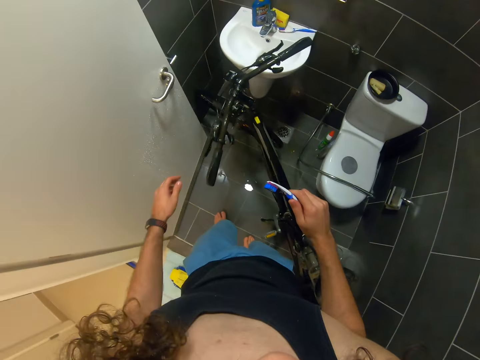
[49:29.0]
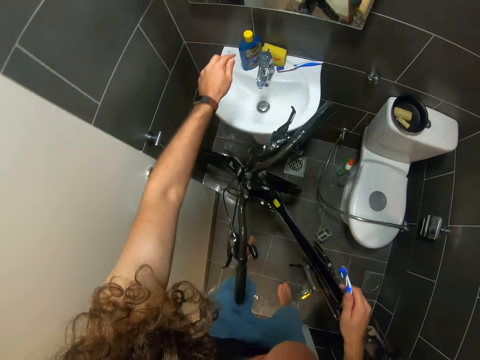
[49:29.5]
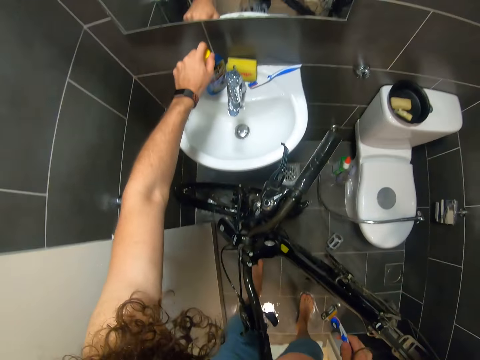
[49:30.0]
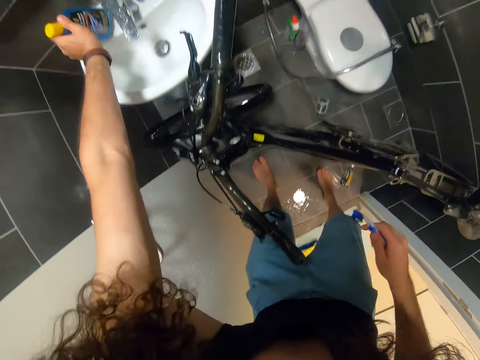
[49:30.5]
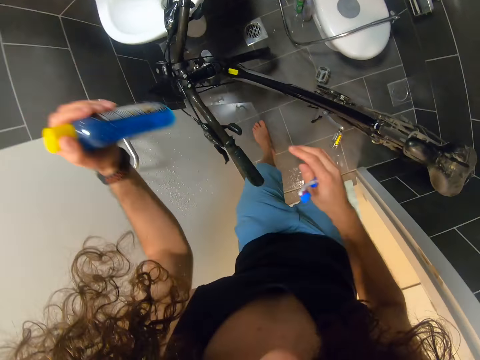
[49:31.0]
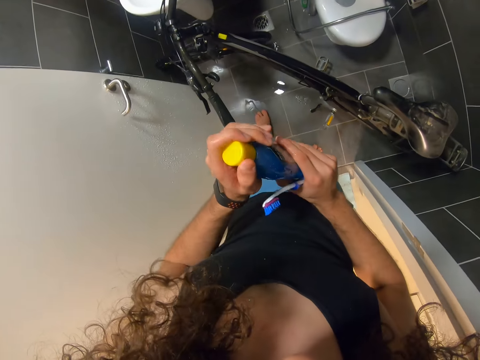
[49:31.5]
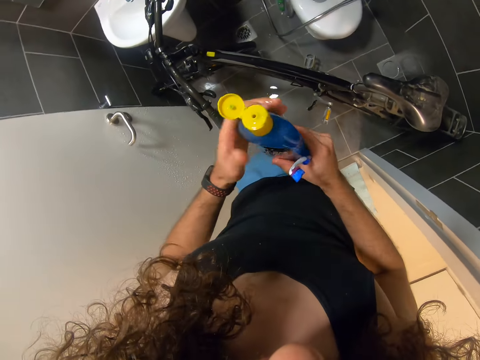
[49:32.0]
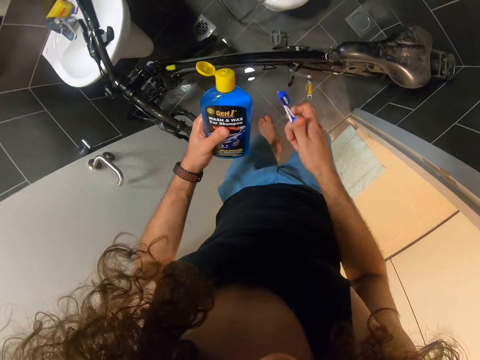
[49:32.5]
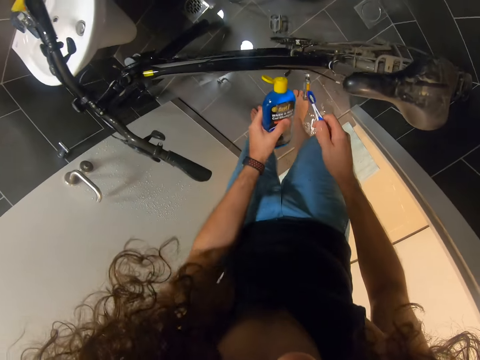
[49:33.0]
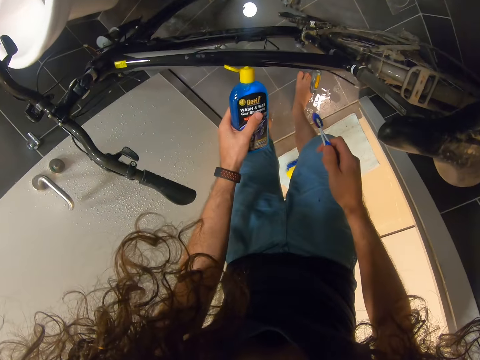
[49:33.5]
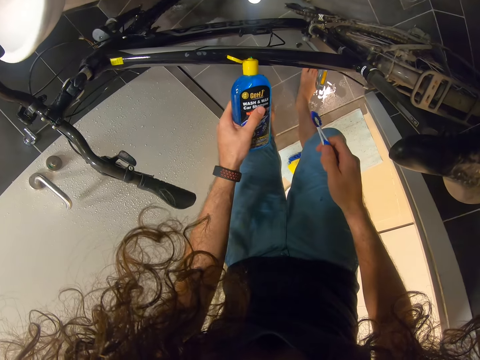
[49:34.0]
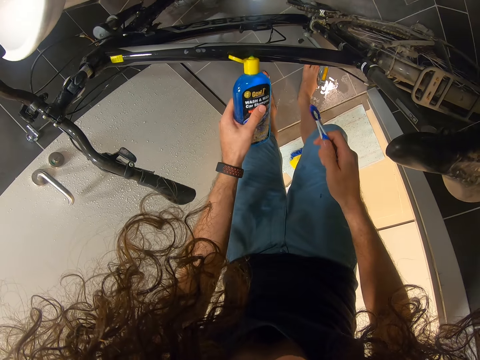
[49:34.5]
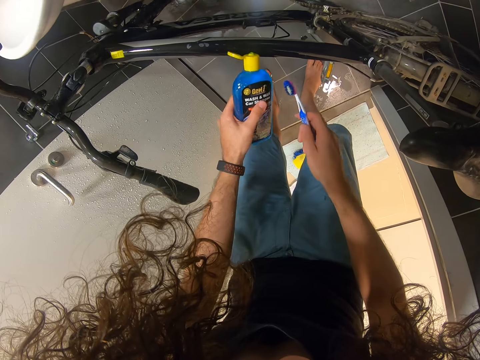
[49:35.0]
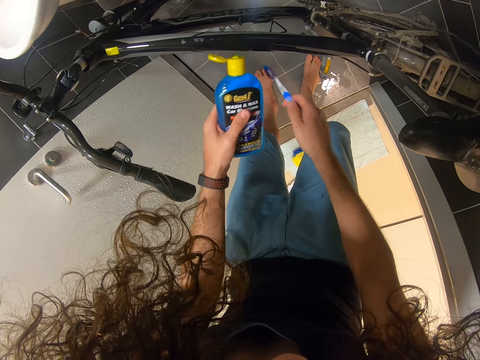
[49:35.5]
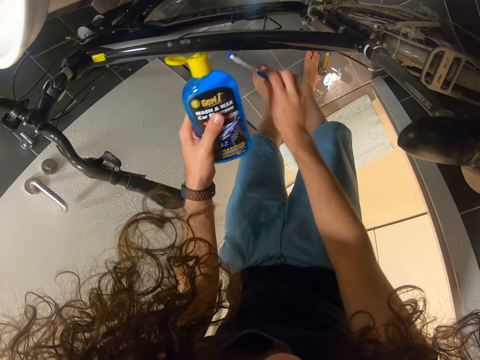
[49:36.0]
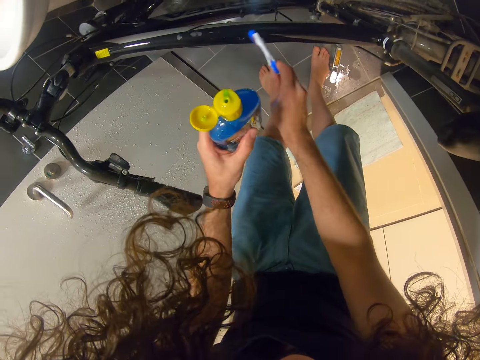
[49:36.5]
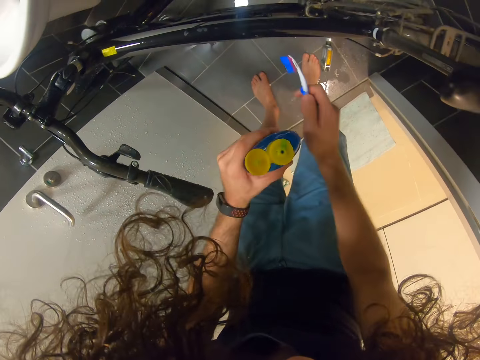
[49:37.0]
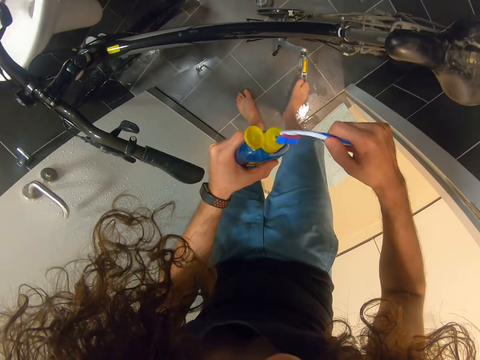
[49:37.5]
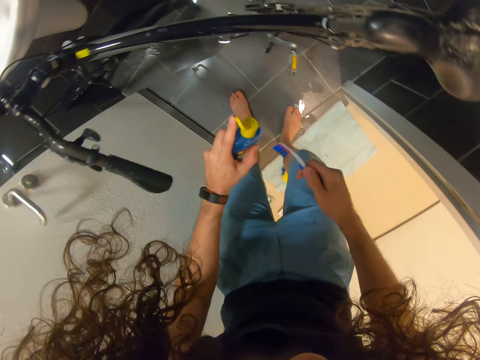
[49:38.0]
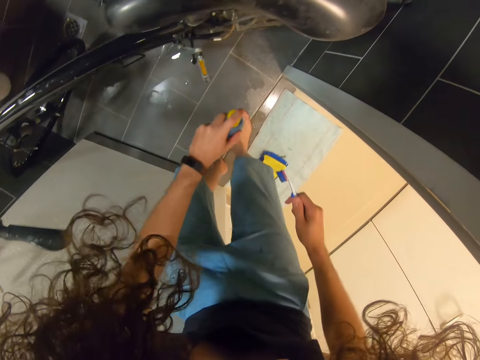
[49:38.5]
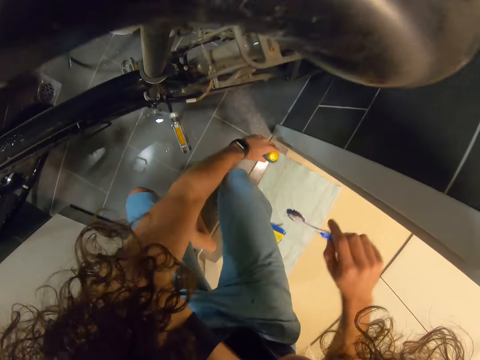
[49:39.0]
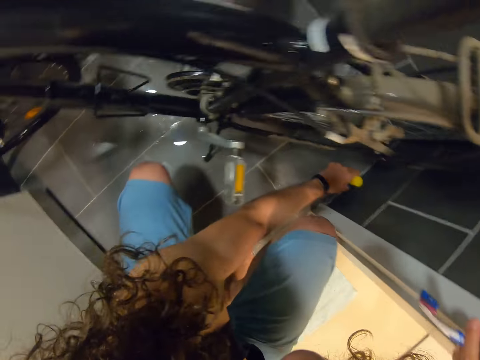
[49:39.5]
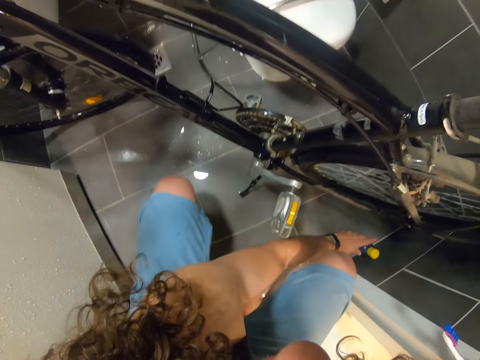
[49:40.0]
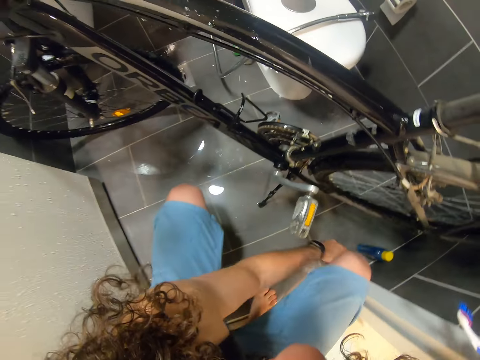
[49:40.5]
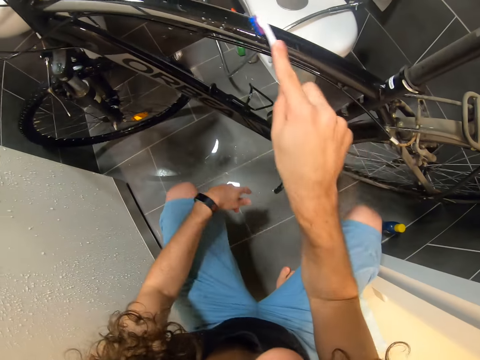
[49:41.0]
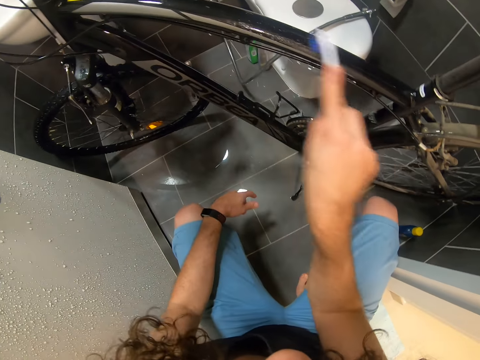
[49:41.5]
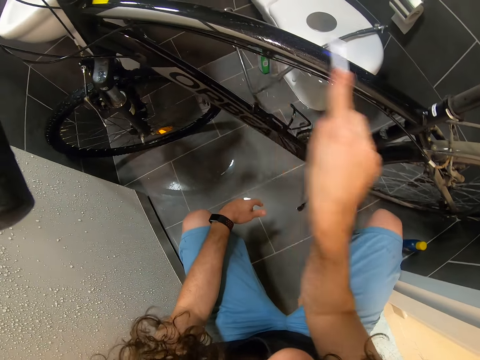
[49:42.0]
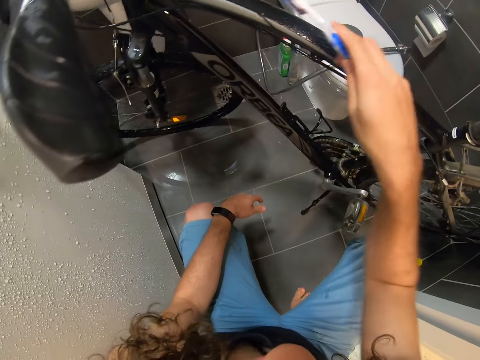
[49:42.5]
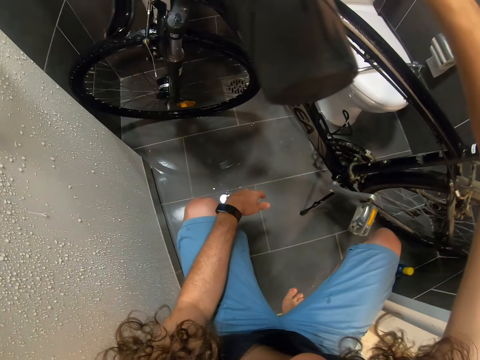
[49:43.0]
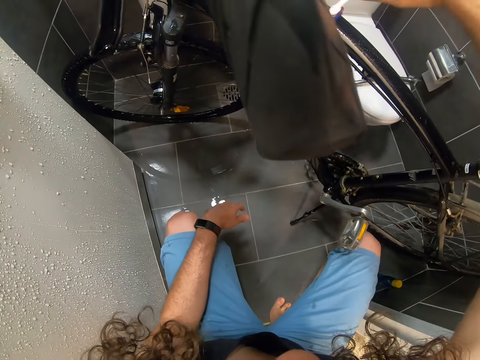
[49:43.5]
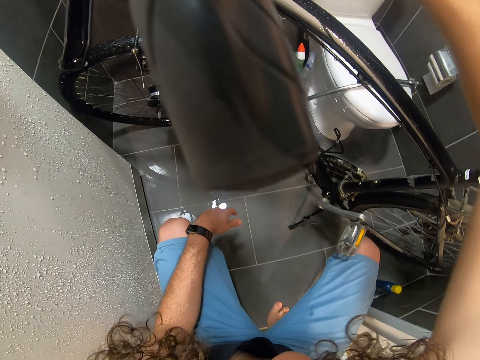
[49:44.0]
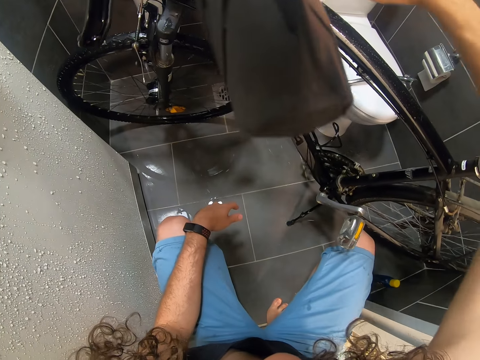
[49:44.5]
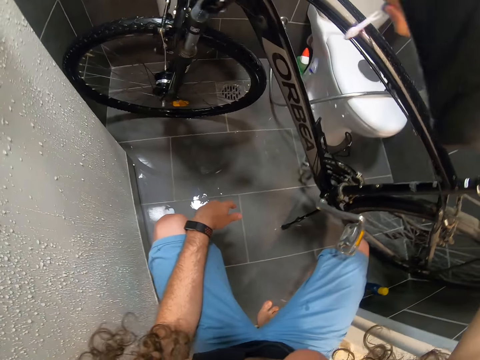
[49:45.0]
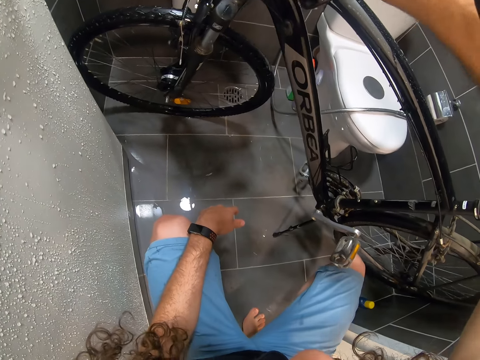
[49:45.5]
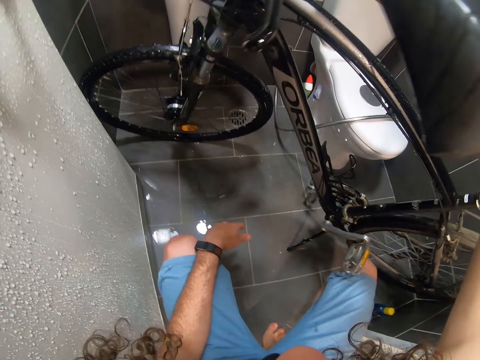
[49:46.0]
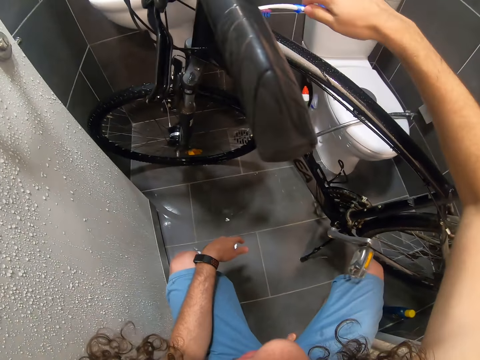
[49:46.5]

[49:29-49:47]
The camera wearer takes the detergent or shampoo from the toilet sink. They open the detergent. They put the shampoo on a bicycle frame. They brush the frame. They wipe the bottle with the brush. They close the bottle. They put the detergent on the floor. They brush the bicycle frame. They clean the bicycle in the toilet.

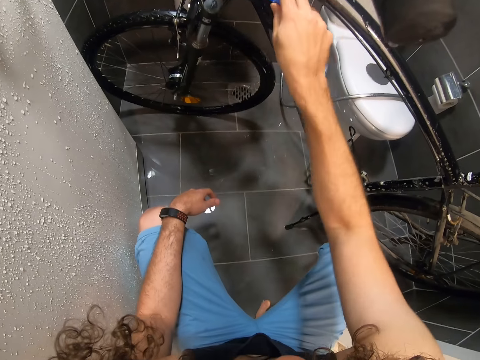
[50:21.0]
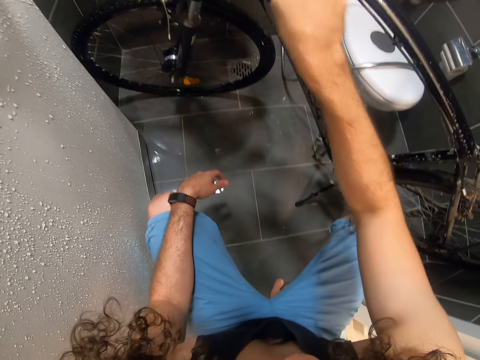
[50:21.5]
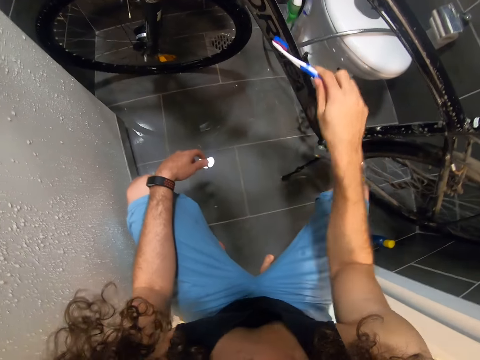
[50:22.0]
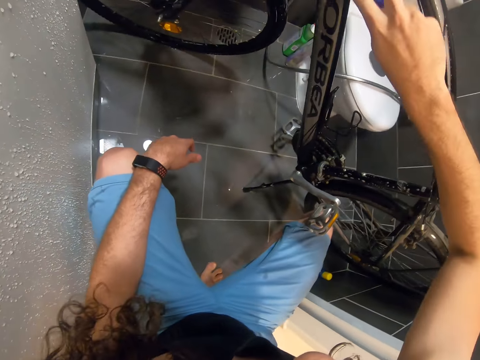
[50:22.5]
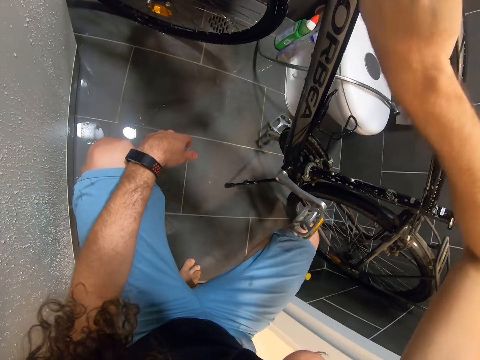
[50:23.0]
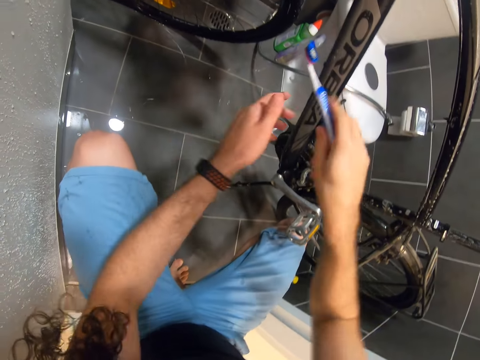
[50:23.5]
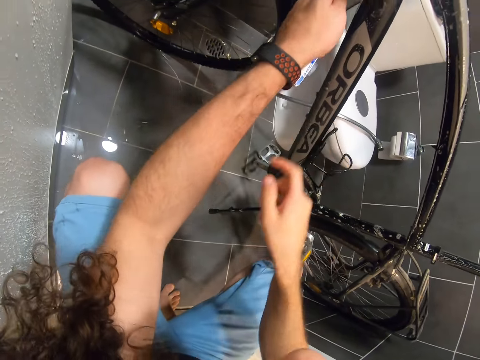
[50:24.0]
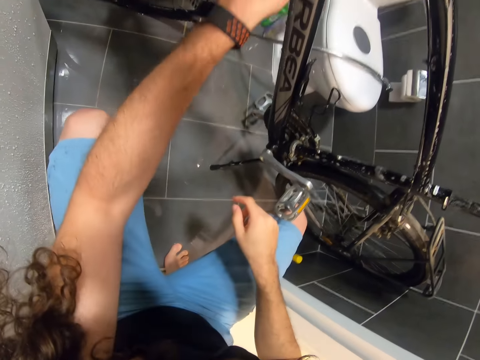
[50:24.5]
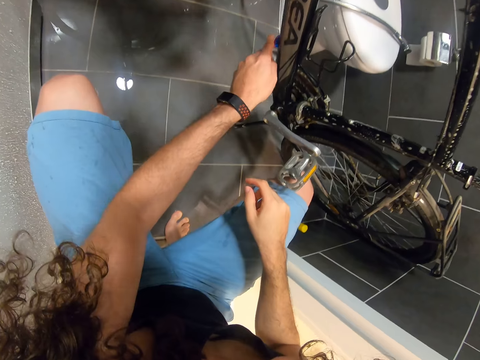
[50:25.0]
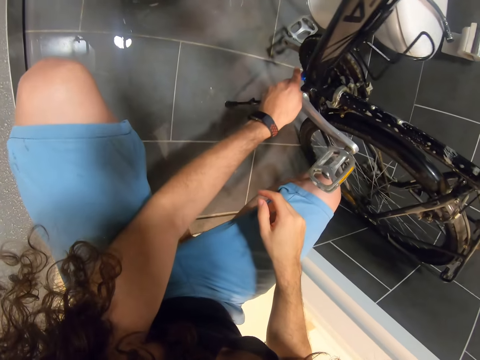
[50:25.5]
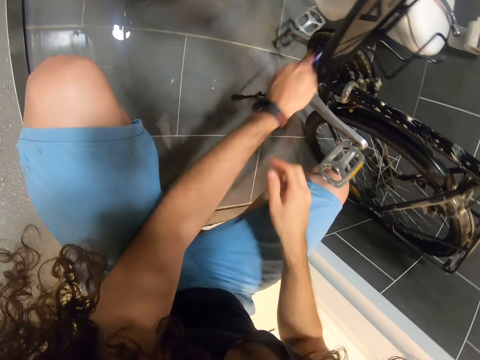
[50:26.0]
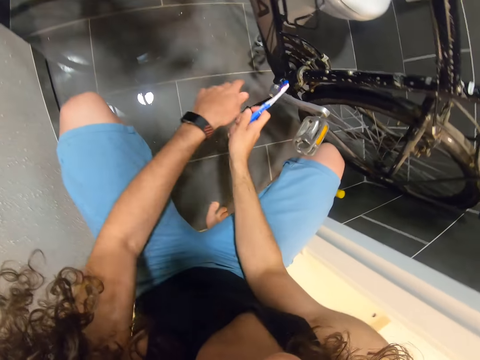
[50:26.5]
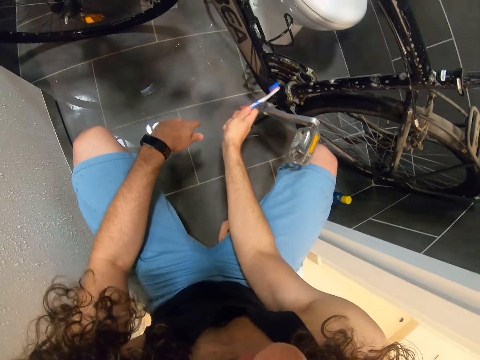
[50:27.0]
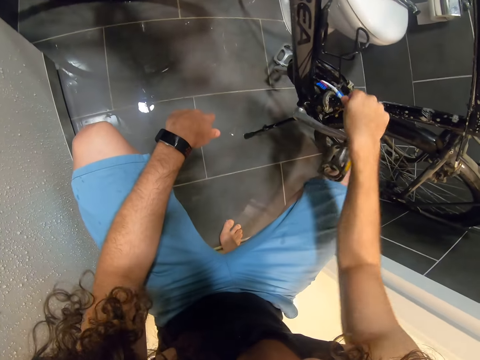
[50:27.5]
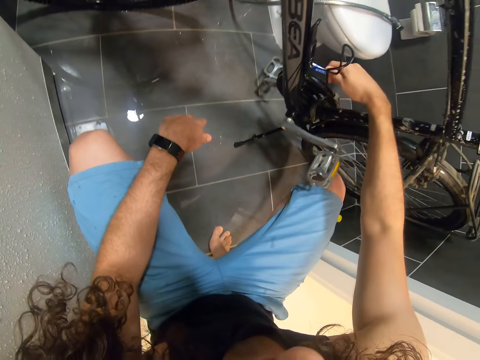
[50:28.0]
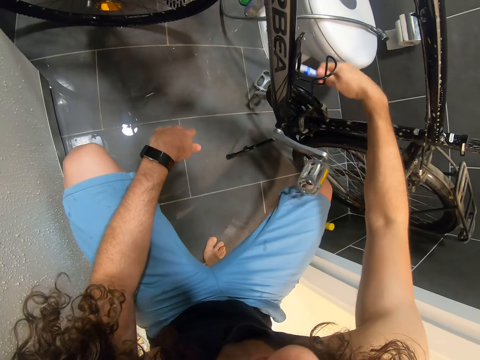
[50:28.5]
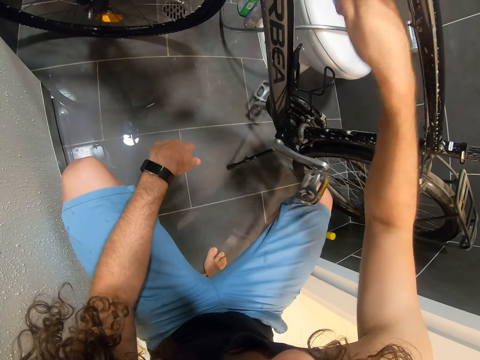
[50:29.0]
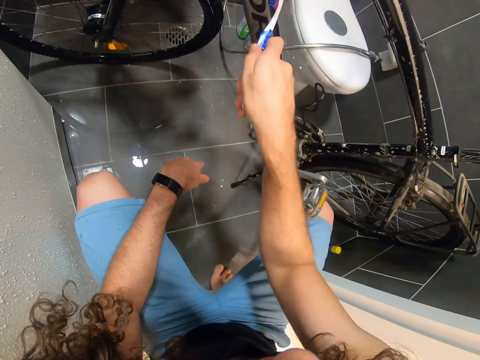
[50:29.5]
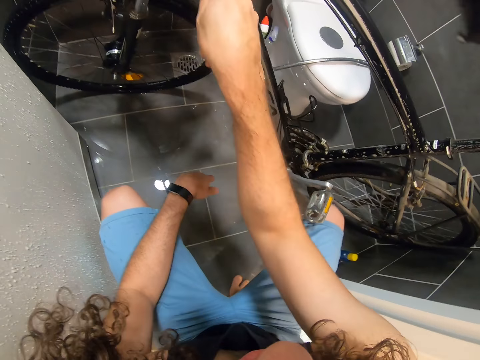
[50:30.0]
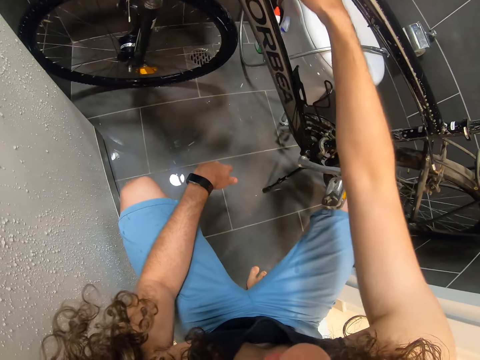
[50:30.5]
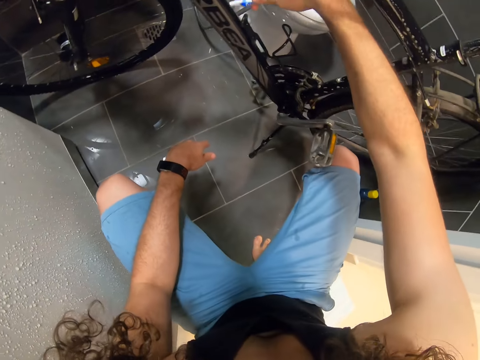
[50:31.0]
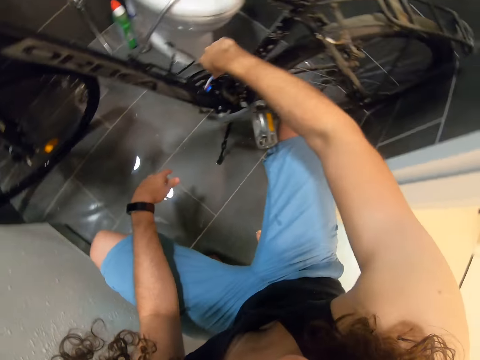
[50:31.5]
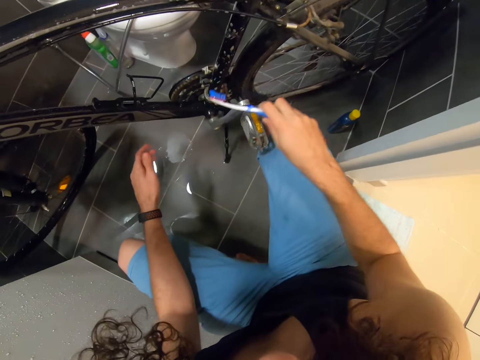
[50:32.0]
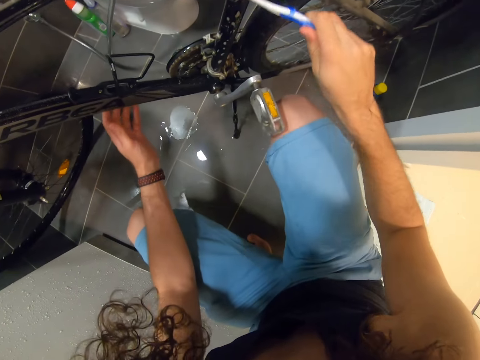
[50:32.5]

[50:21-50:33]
The camera wearer holds the brush on the left hand. They brush the bicycle frame. They hold the brush on the right hand. They brush the bicycle.
